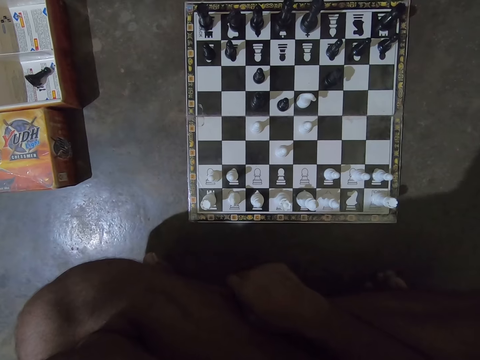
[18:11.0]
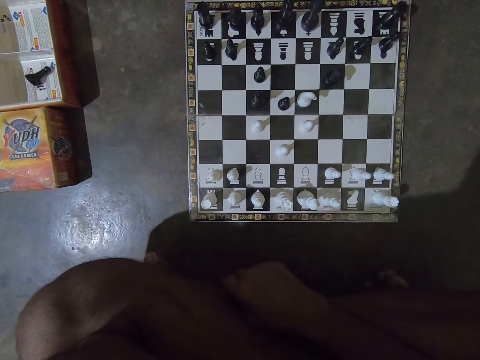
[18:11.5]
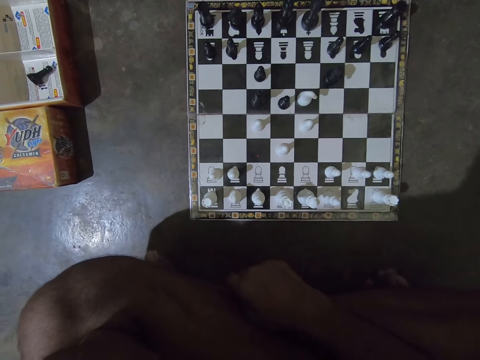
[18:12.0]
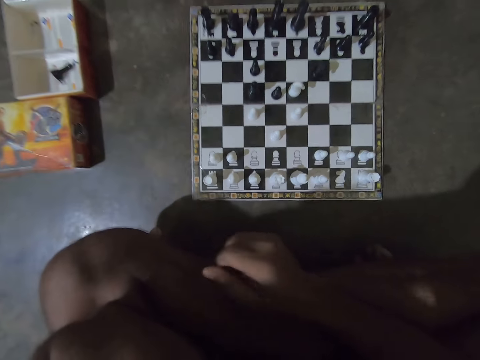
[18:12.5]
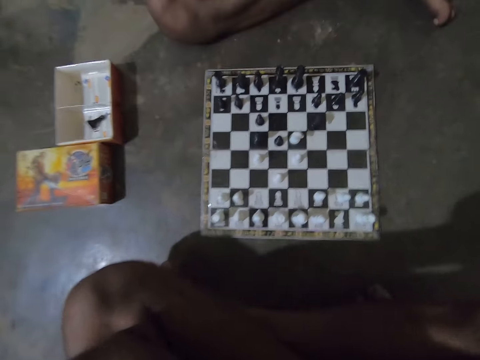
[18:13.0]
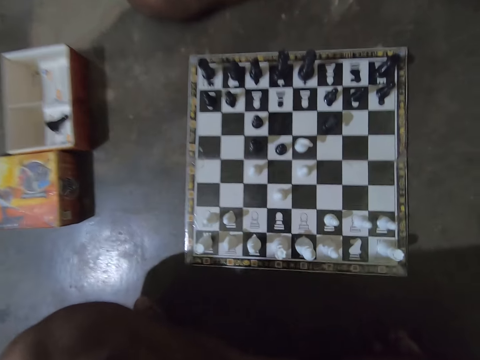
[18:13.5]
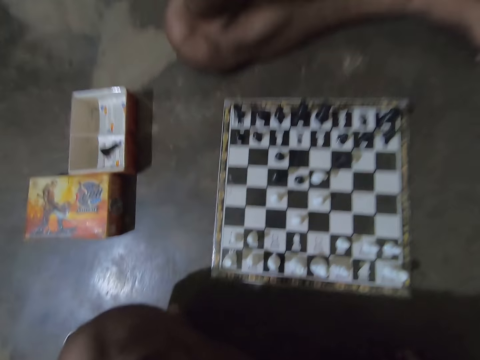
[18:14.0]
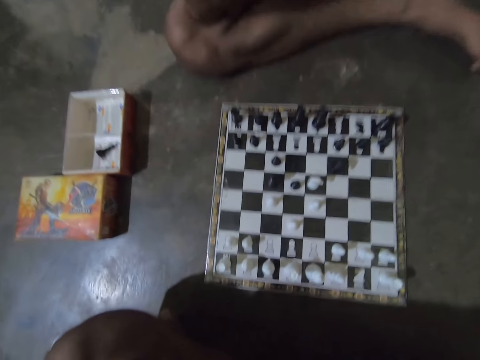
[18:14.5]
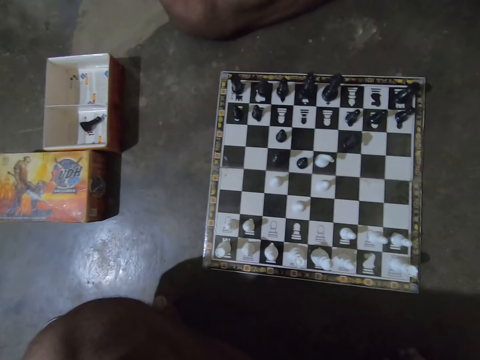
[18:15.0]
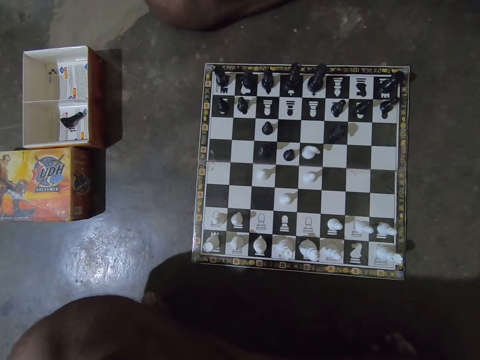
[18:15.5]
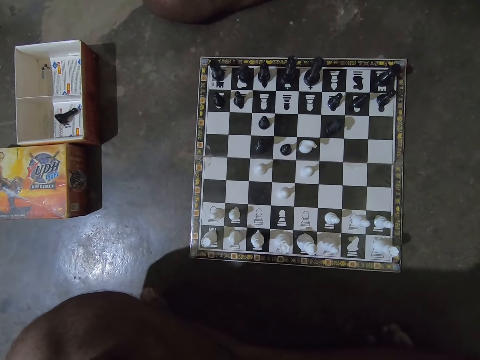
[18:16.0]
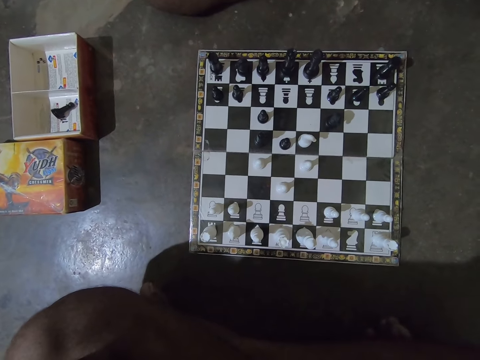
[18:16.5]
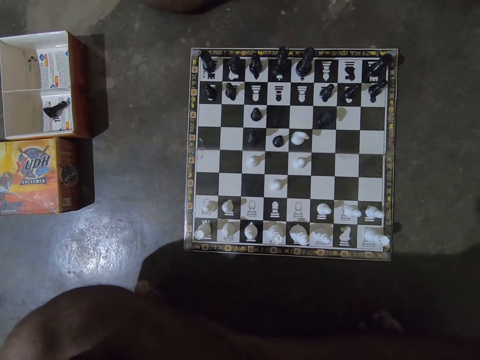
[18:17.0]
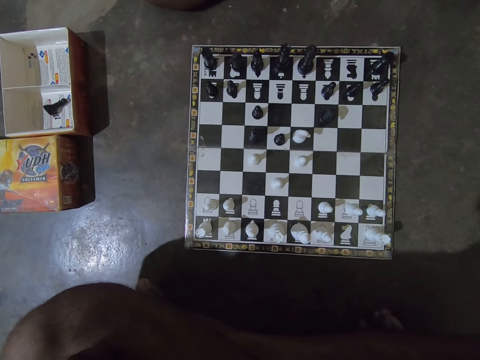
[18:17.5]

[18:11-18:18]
The camera wearer raises his right hand towards his face with his right hand.

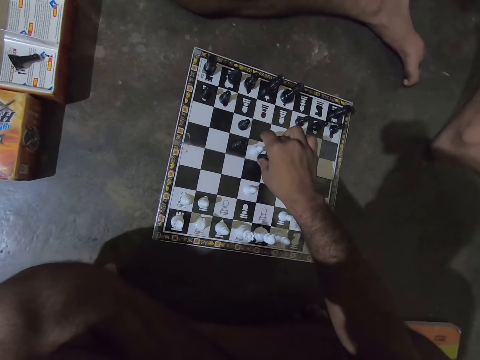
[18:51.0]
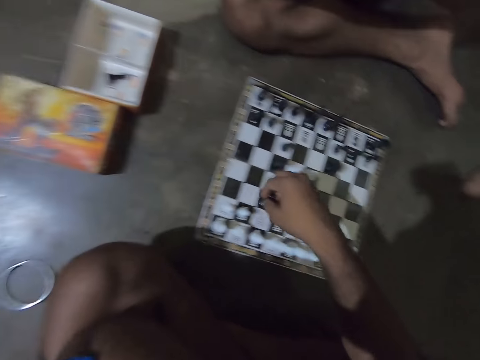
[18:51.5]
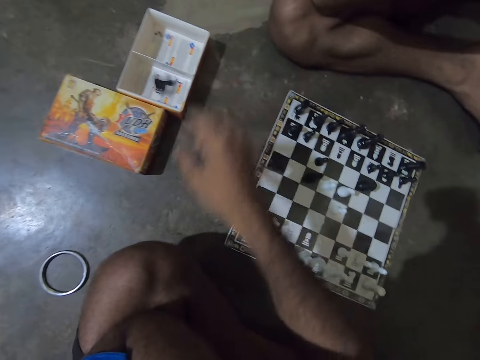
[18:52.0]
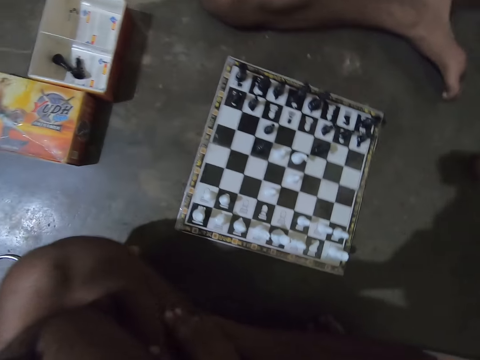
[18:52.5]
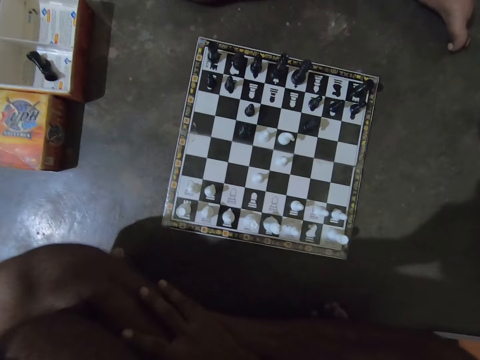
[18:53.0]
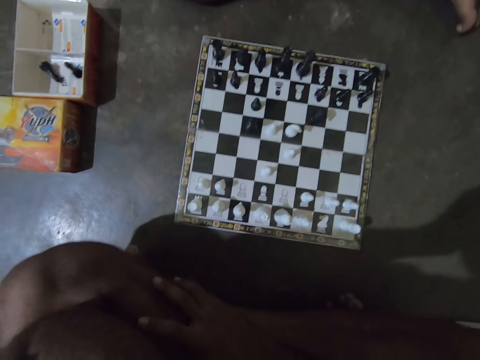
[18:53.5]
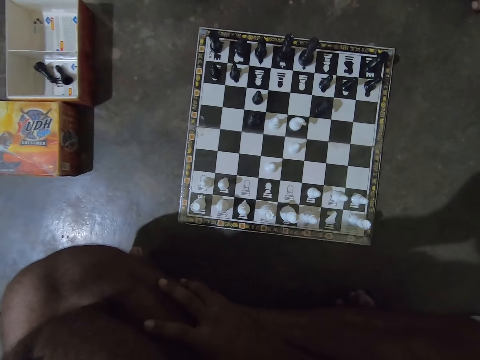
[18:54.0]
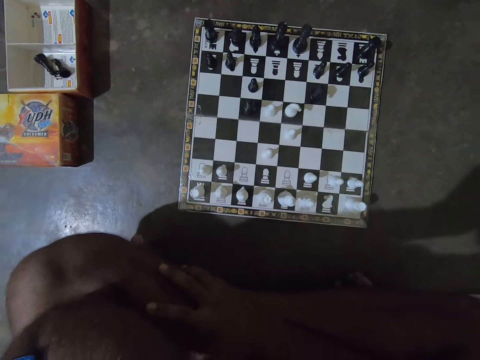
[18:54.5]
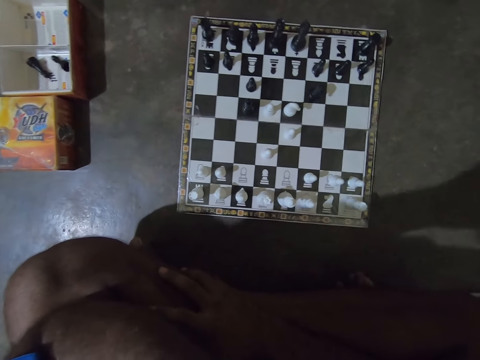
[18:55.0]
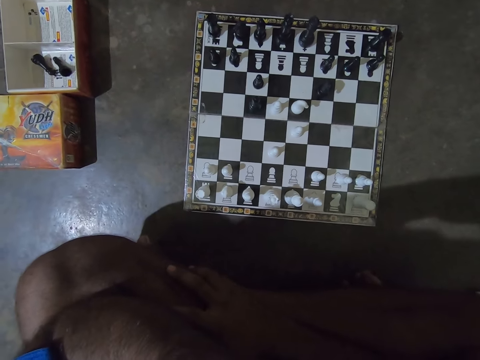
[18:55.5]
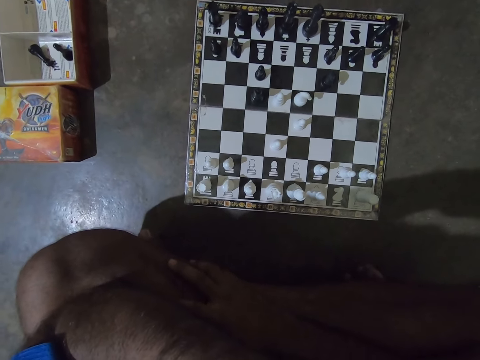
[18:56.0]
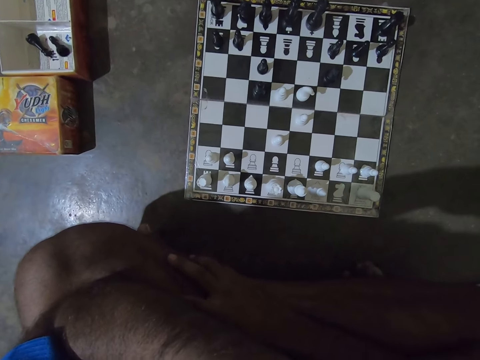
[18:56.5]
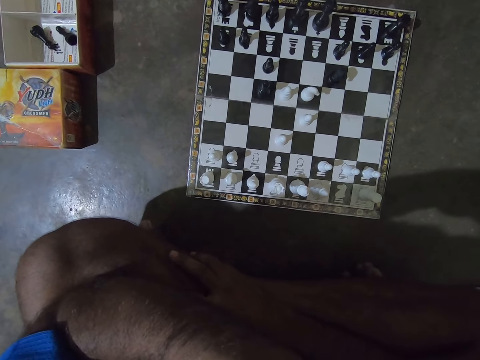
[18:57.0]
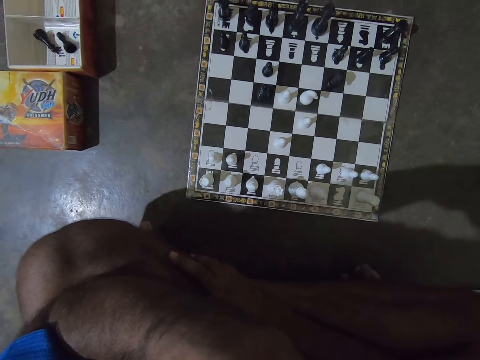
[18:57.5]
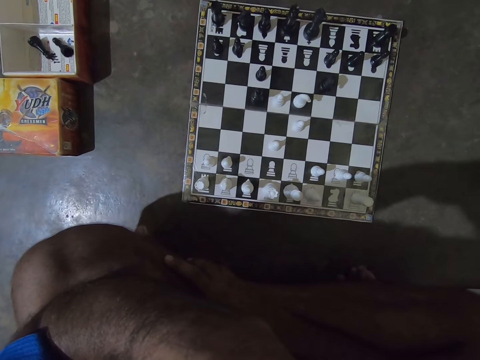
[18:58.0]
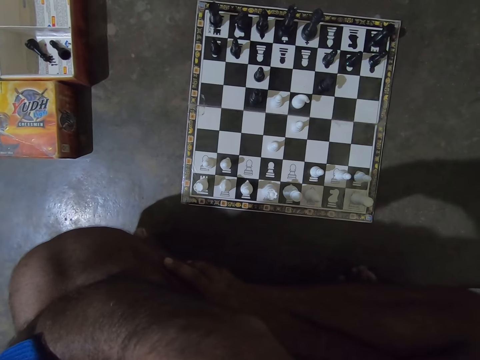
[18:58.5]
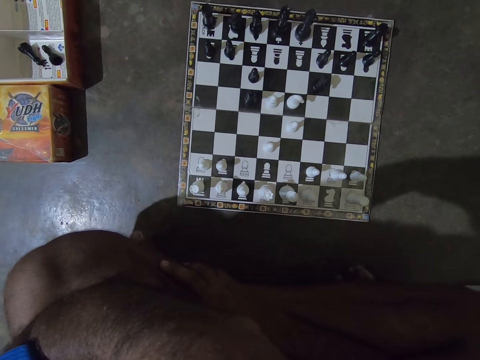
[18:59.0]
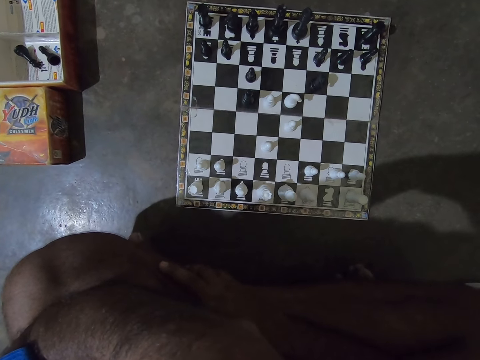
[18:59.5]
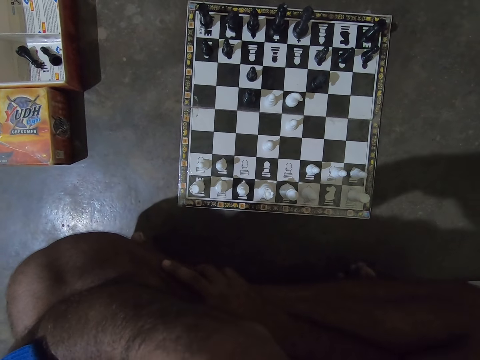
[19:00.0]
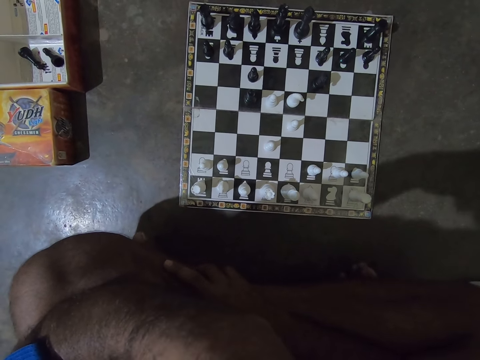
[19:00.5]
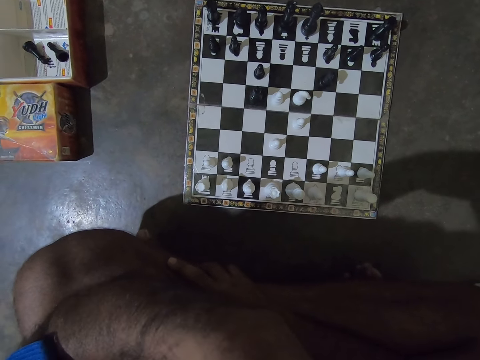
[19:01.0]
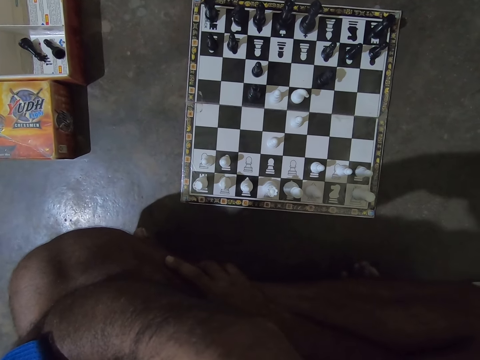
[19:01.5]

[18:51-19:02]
The camera wearer picks up the black pawn chess piece on the chess board with his right hand. He drops the black pawn chess piece into a box on the floor. He places his right hand on his leg. He holds his legs. He touches his face.

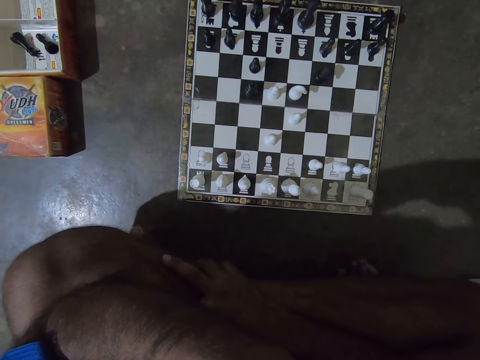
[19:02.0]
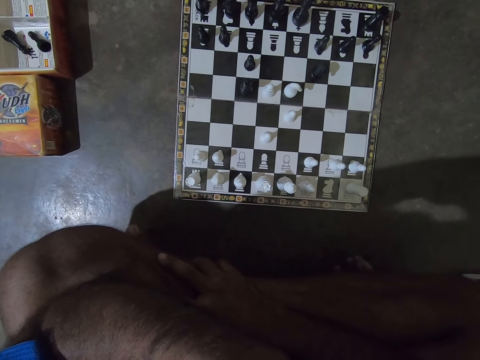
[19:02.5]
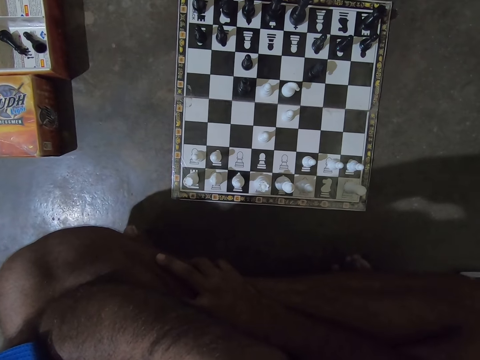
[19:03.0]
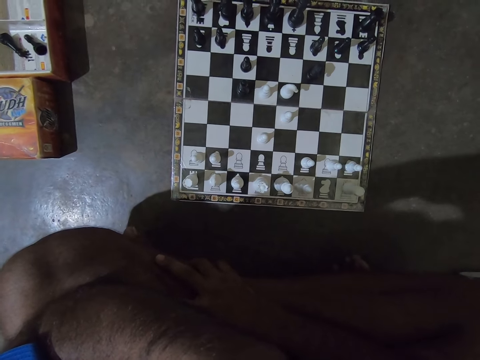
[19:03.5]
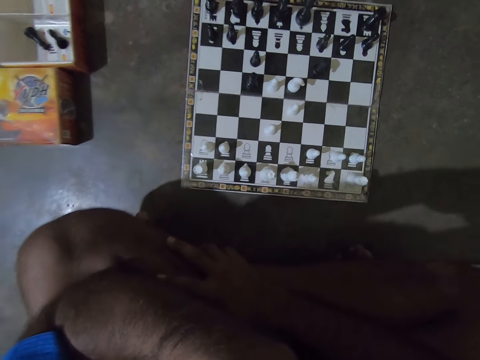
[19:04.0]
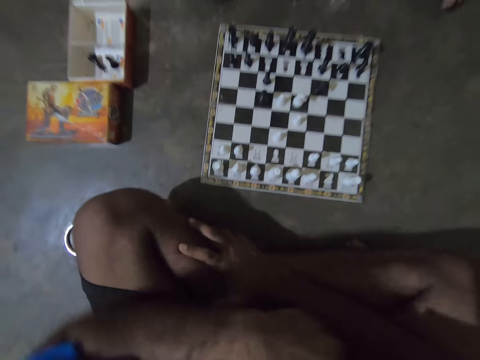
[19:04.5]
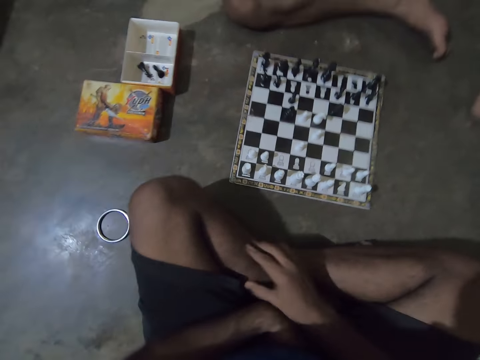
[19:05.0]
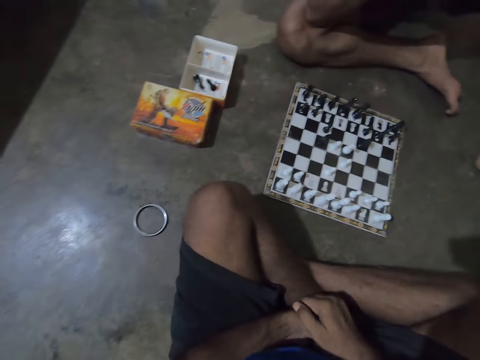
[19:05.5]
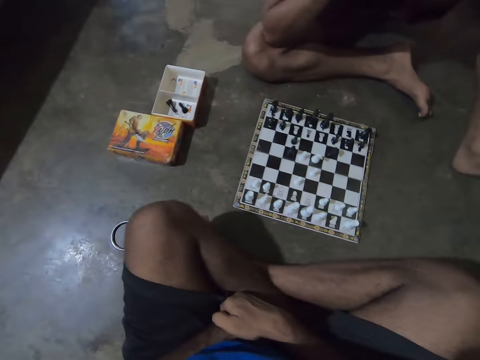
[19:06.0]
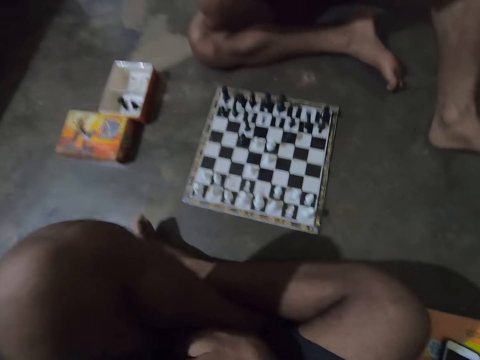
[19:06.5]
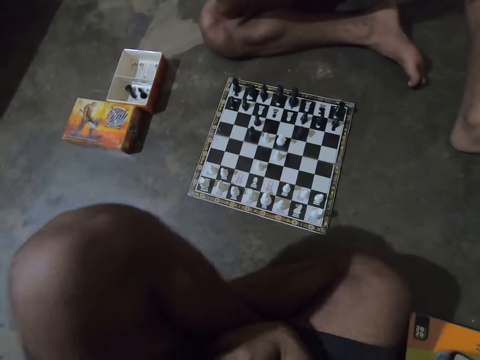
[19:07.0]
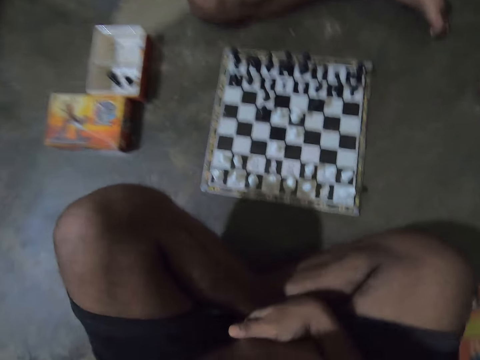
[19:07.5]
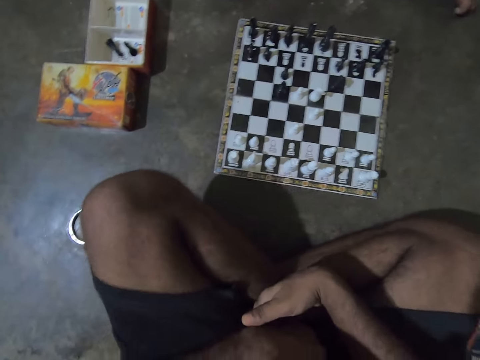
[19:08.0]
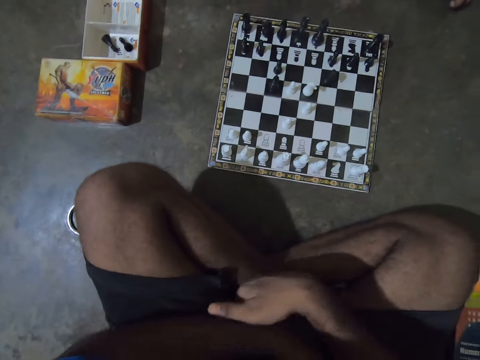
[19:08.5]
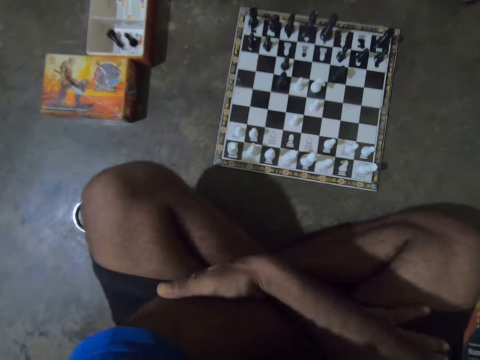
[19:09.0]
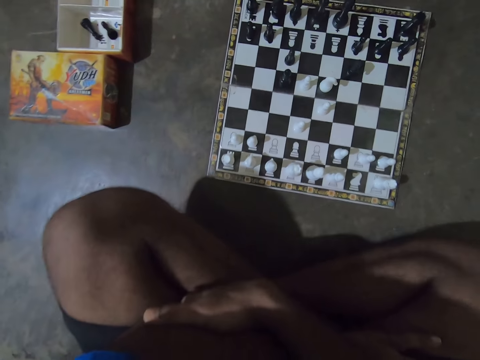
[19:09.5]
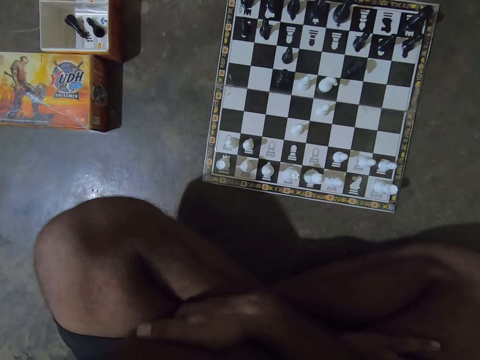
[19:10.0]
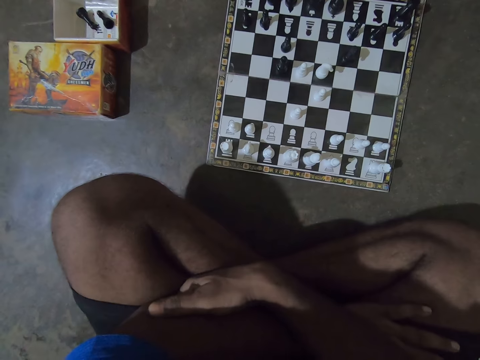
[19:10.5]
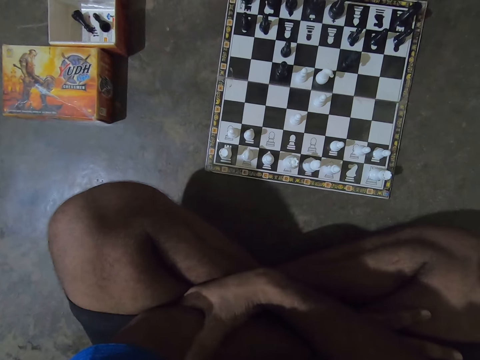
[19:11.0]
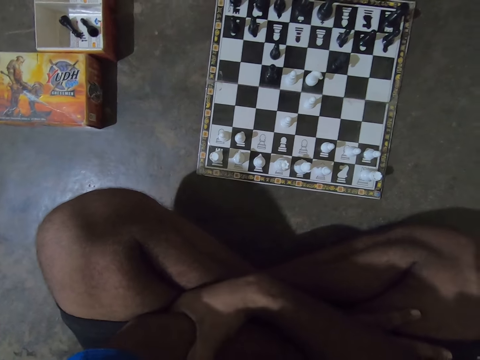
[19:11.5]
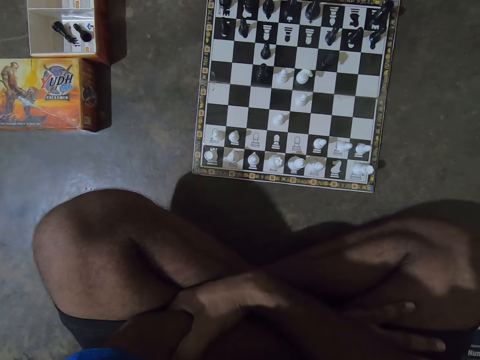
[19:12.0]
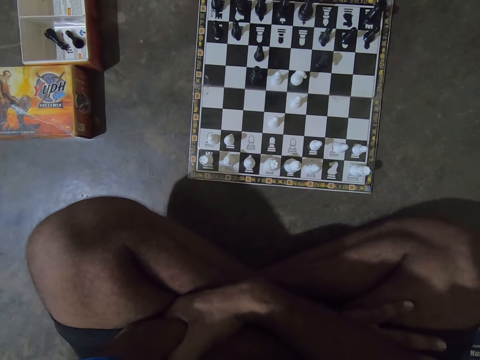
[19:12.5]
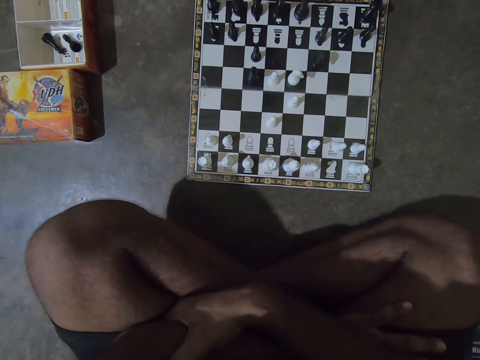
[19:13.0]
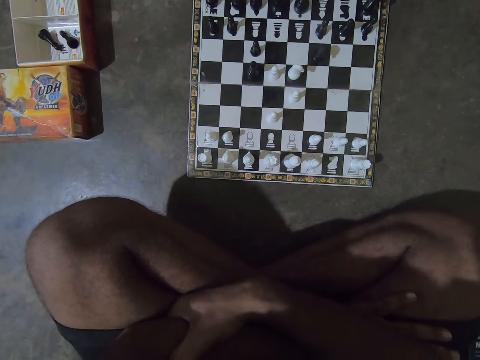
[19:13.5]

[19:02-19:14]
The camera wearer places his left hand on his left leg. He moves his hand from the face. He repositions himself on the floor. He folds his legs. He folds his arms. He folds his hands.
